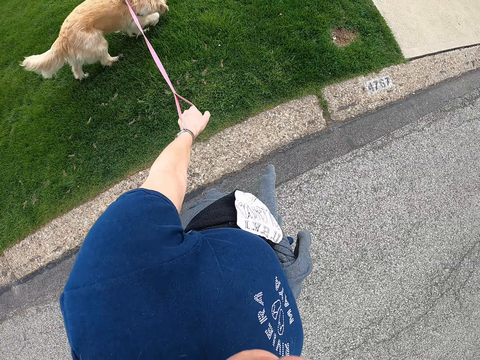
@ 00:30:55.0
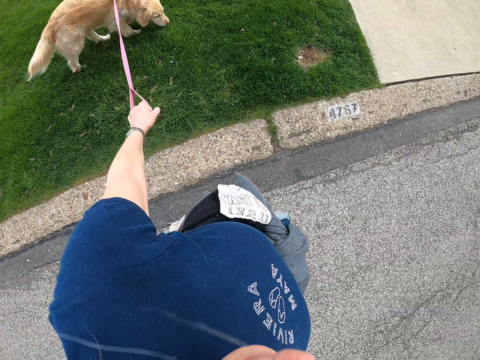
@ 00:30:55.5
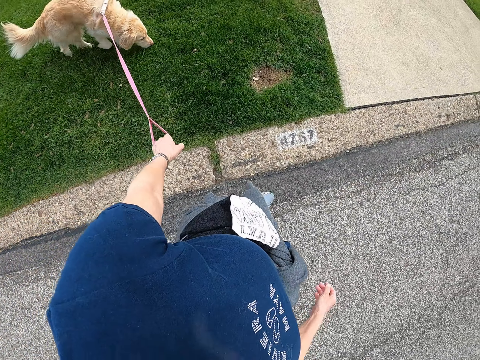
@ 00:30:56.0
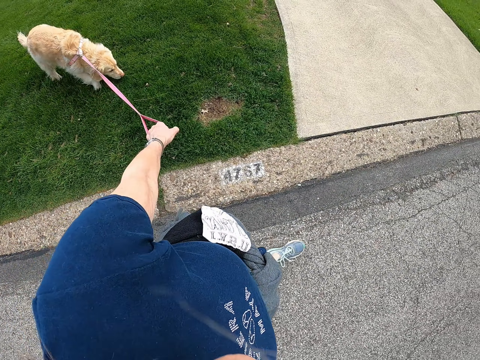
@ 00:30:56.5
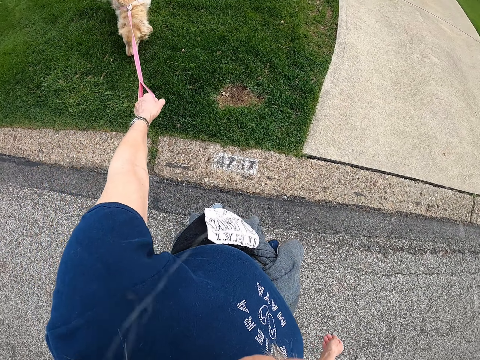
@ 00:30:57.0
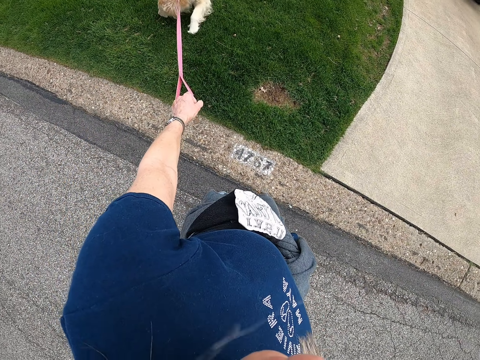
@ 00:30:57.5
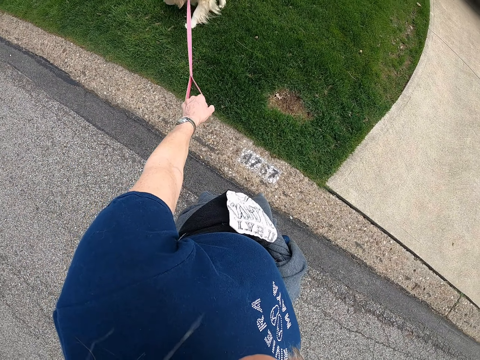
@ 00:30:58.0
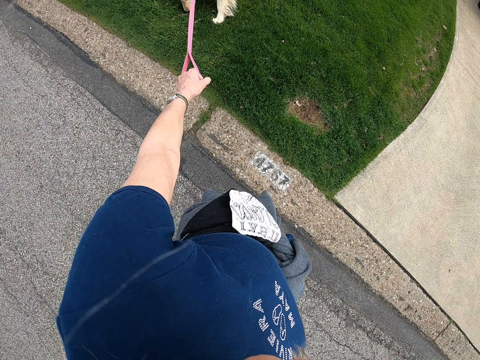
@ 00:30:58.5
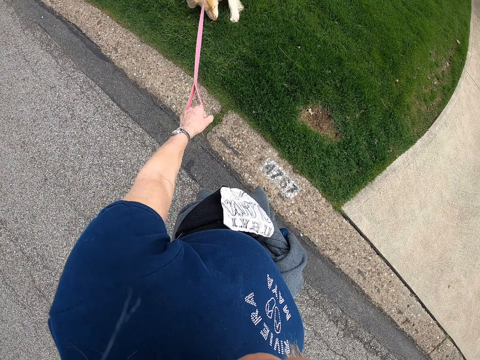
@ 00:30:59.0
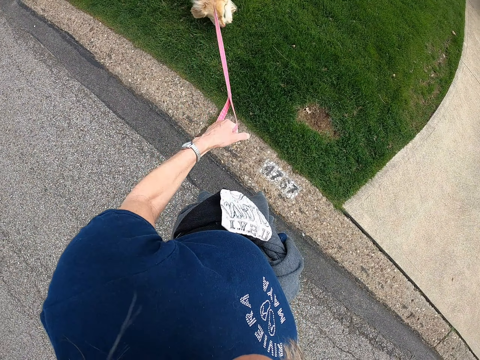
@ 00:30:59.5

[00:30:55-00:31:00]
The camera wearer stares at the dog. They stop. They move the dog's leash.

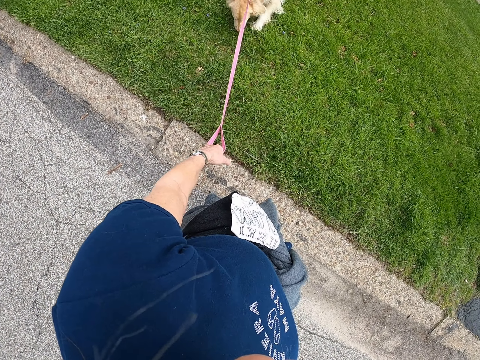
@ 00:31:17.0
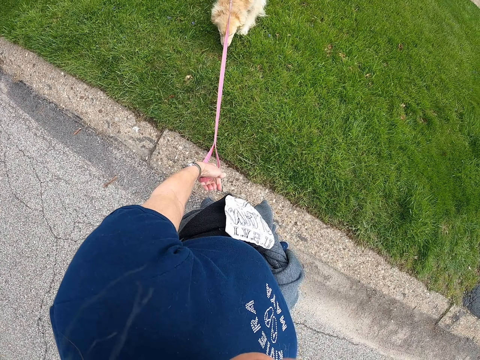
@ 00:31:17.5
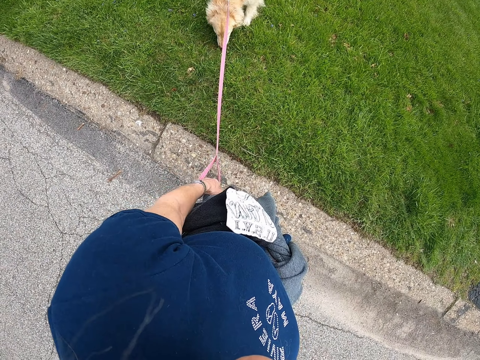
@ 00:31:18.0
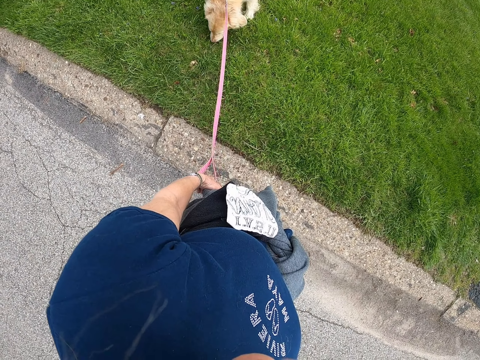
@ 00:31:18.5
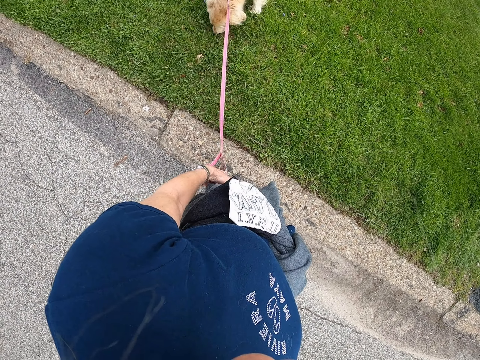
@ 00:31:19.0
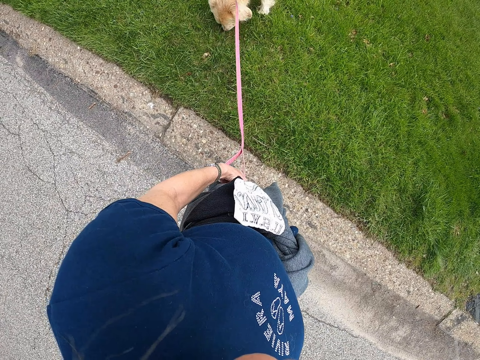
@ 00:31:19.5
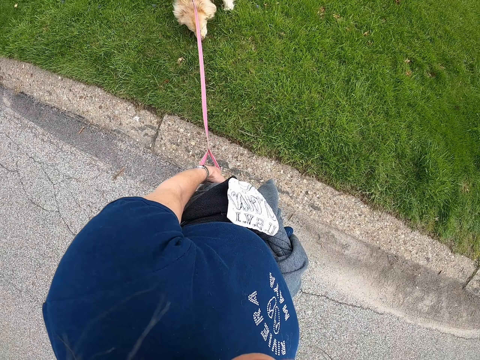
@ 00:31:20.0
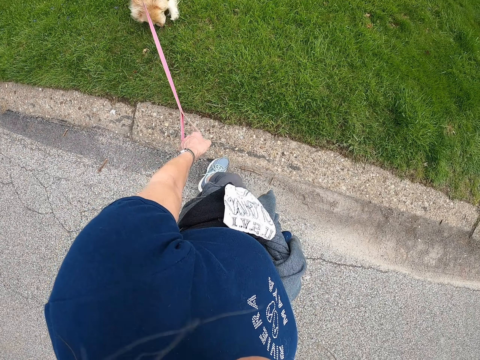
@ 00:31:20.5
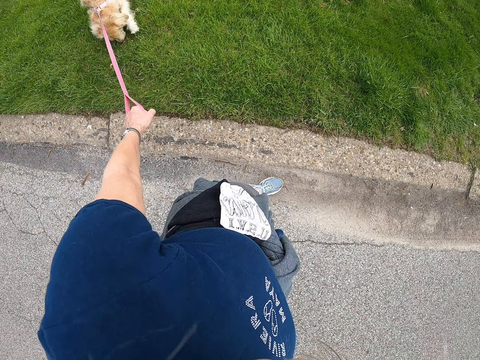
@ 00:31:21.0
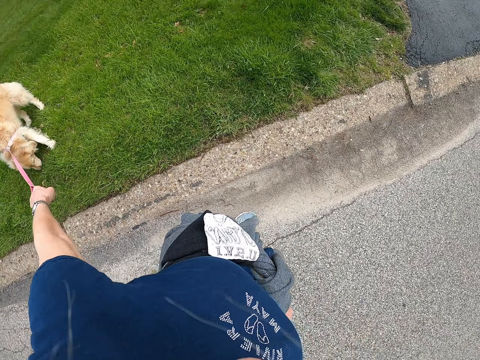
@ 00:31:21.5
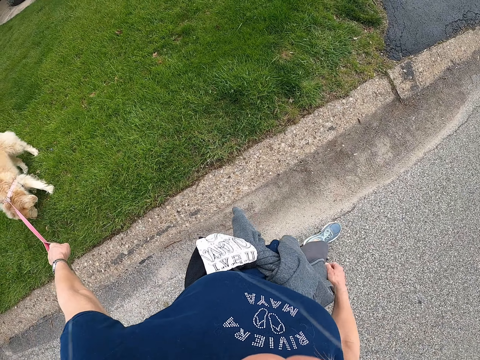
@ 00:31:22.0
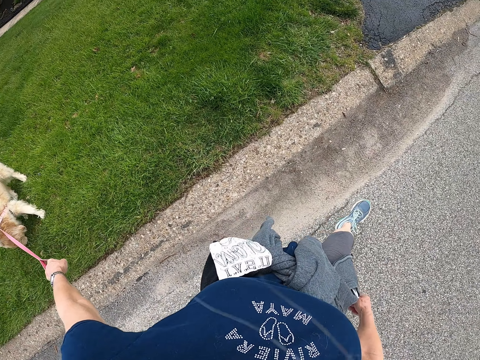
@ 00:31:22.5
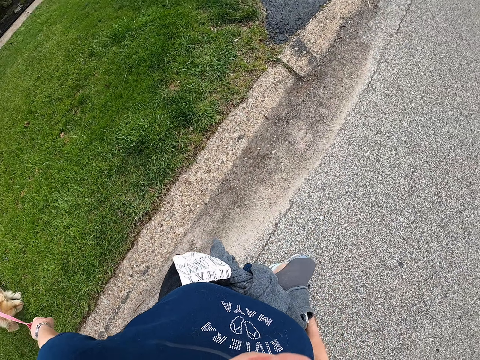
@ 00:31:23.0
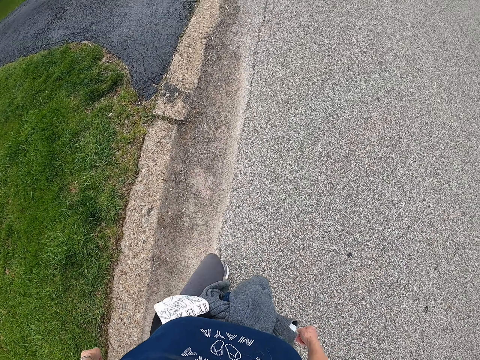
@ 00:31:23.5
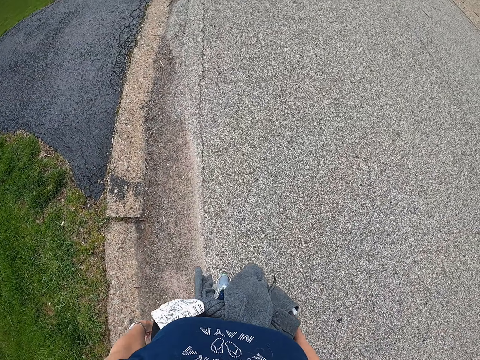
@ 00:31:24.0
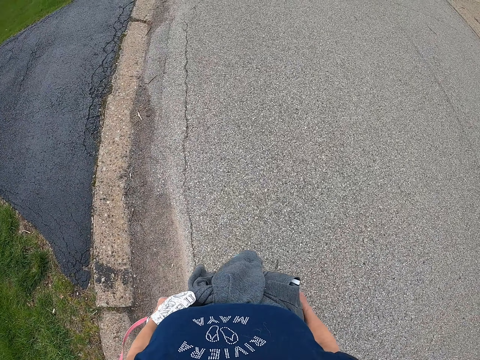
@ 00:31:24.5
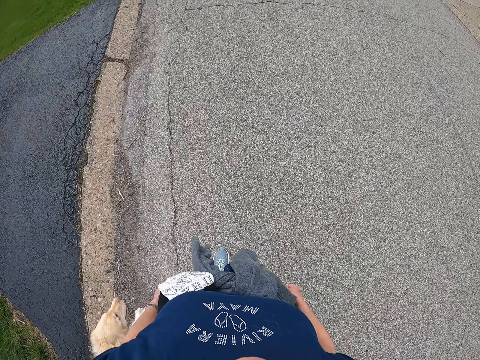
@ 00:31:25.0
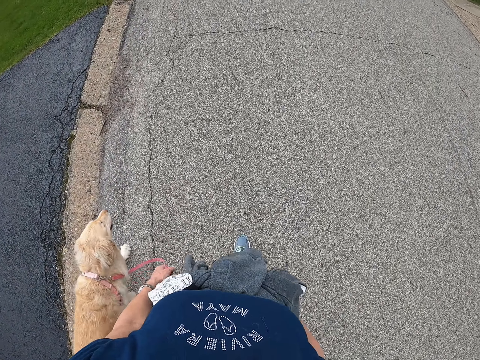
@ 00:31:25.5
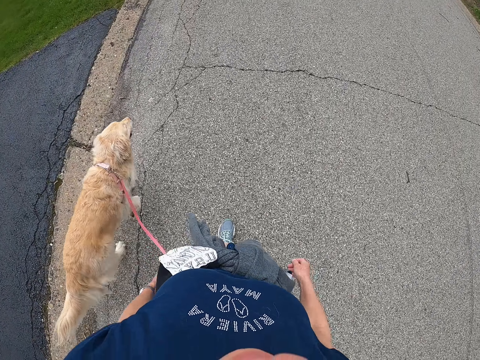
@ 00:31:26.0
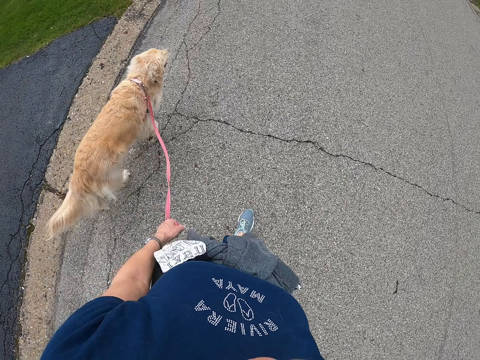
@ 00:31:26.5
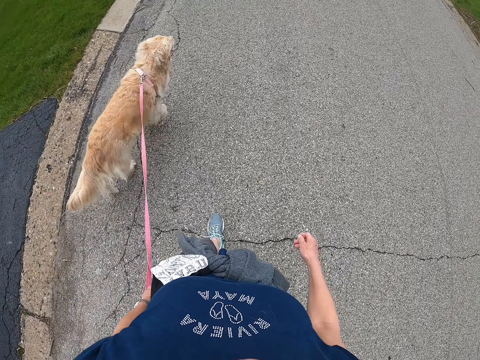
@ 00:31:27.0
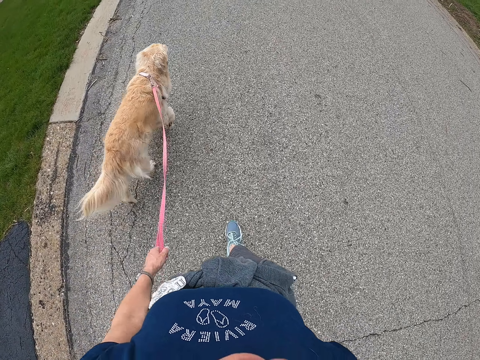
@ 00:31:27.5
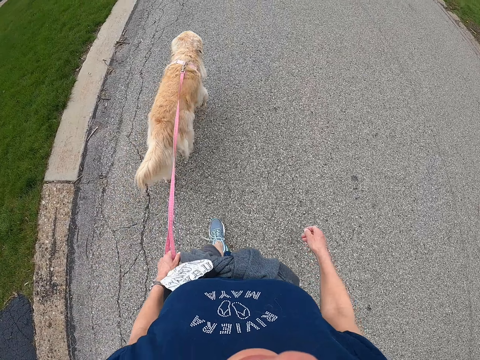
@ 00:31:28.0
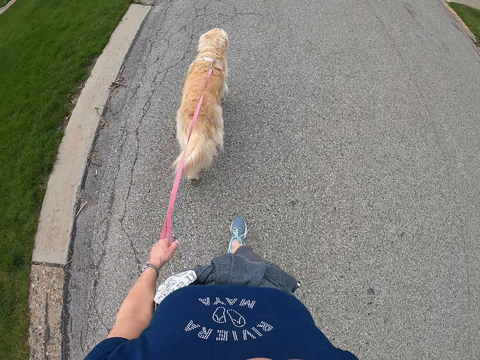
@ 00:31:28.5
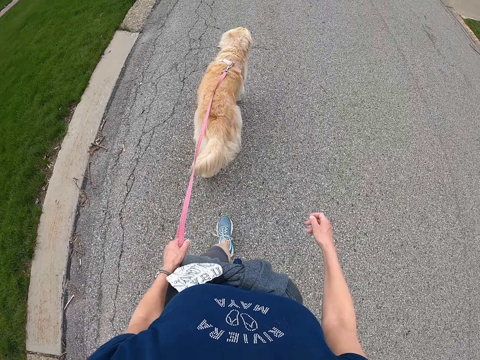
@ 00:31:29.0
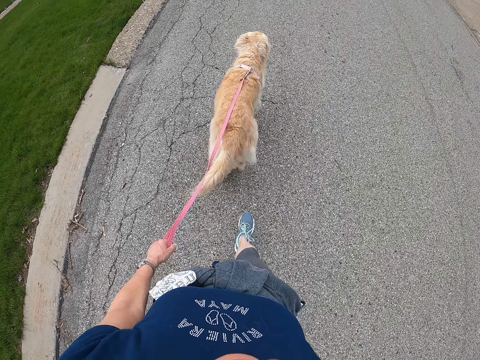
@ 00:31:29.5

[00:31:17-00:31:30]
The camera wearer adjusts the dog's leash. They walk the dog.

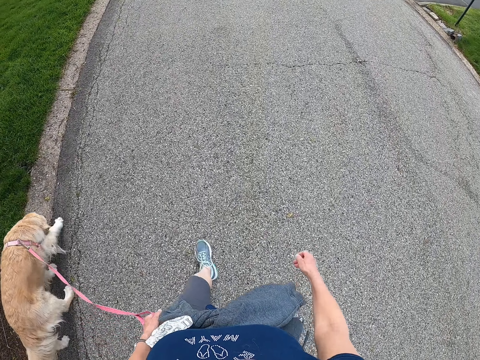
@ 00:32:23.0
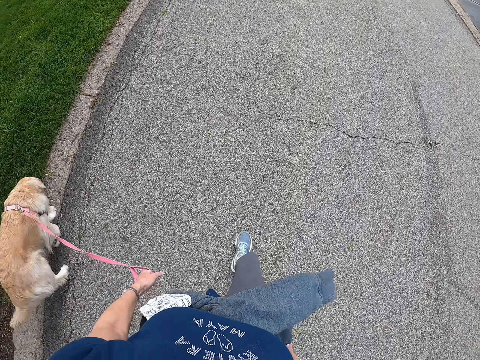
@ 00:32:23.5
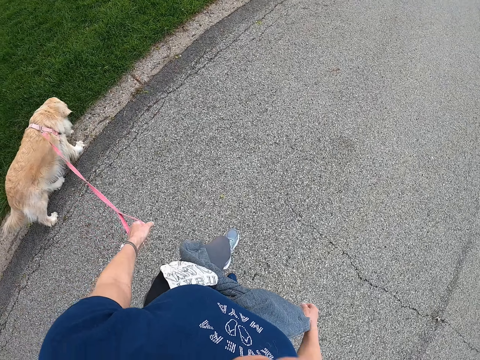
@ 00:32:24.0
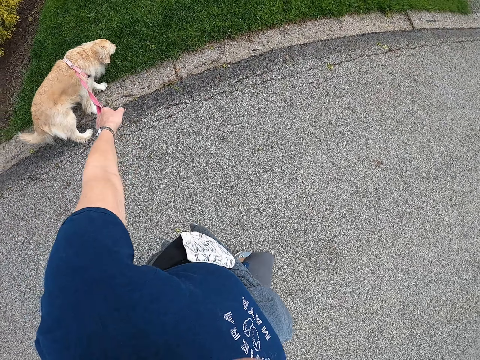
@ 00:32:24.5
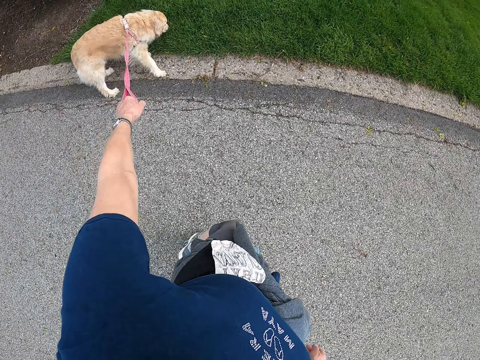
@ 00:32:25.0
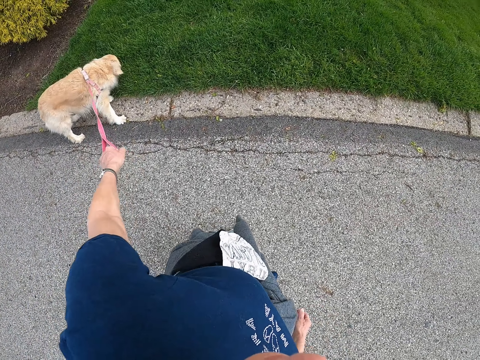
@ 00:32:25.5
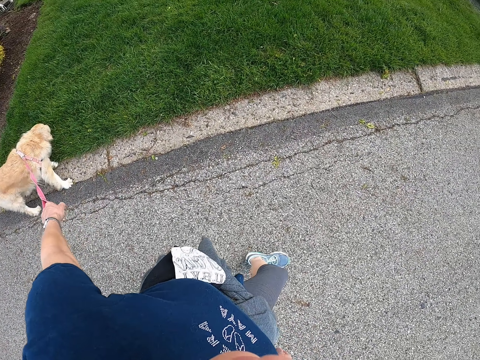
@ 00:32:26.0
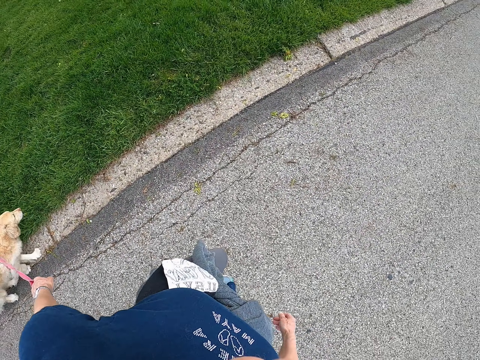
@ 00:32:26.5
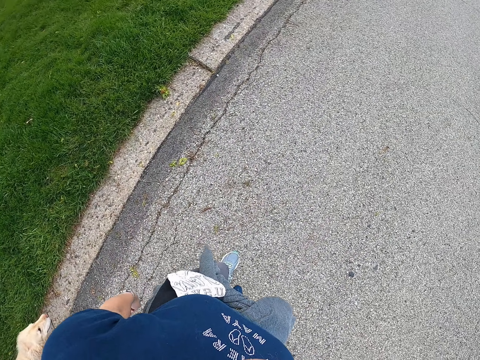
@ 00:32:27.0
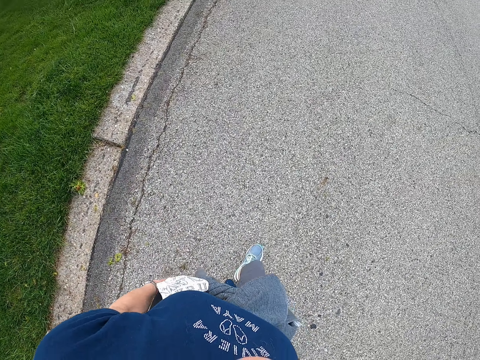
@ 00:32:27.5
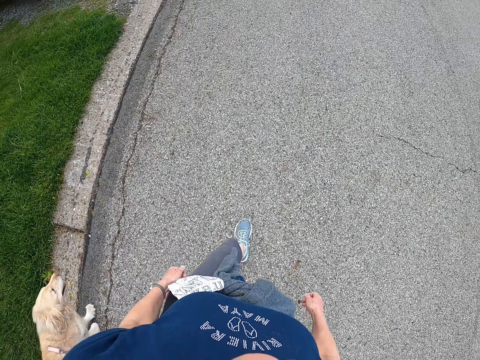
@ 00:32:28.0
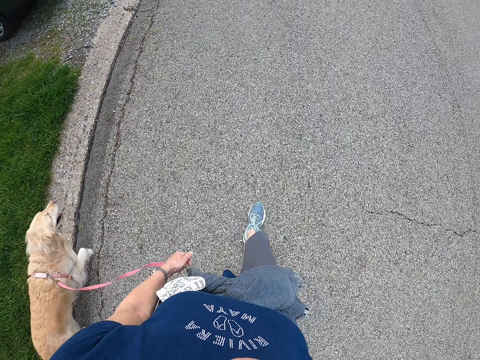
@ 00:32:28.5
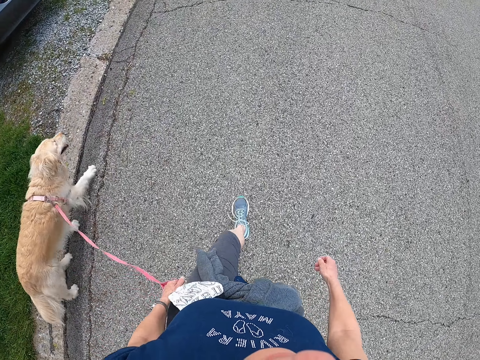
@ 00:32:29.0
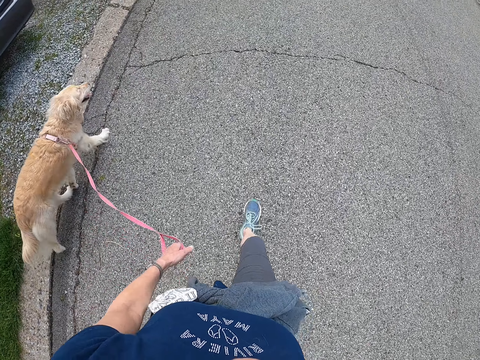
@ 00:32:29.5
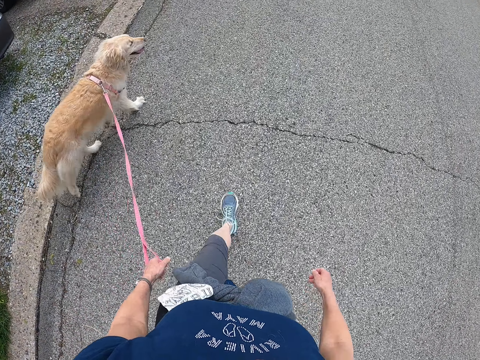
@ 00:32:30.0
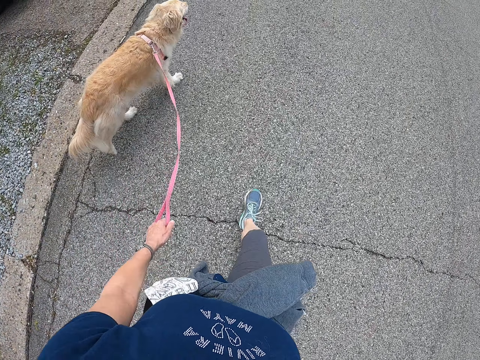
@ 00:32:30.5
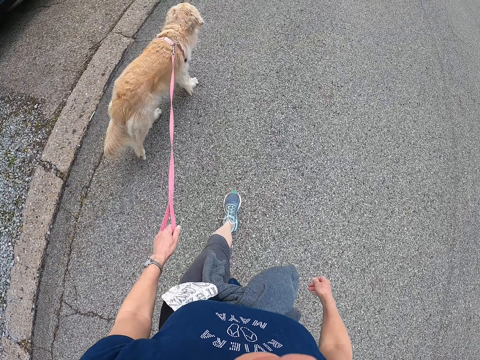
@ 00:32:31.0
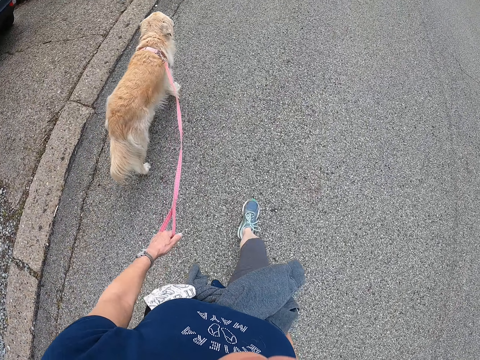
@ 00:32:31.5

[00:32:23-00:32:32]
The camera wearer stares at the dog. They walk the dog.
